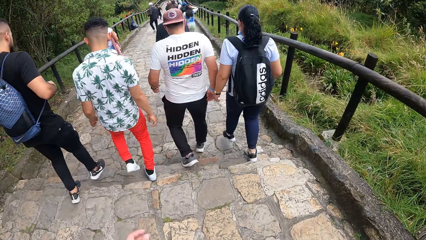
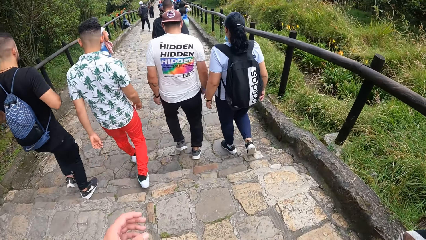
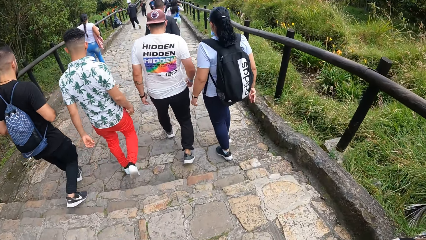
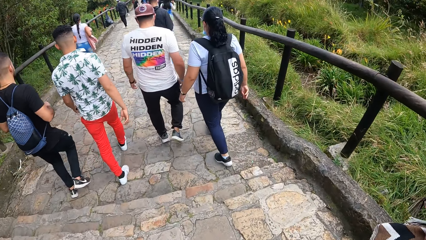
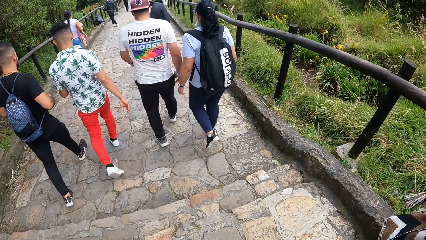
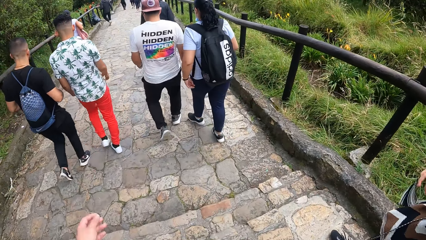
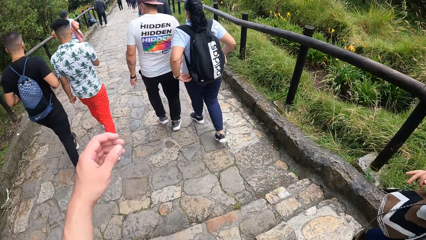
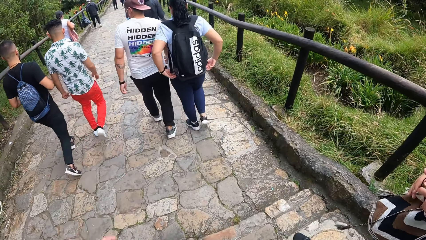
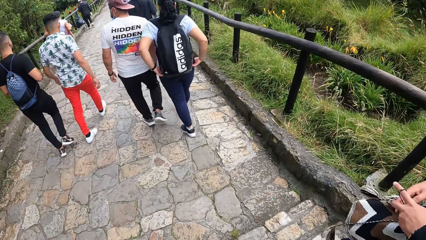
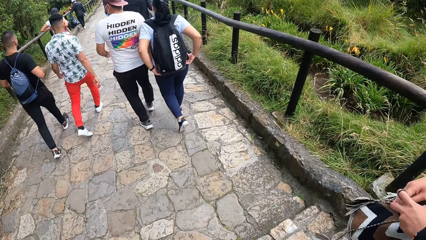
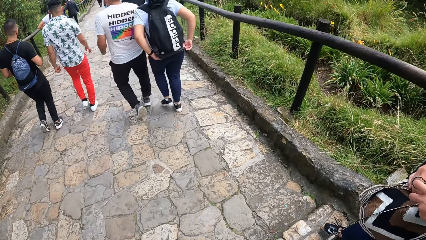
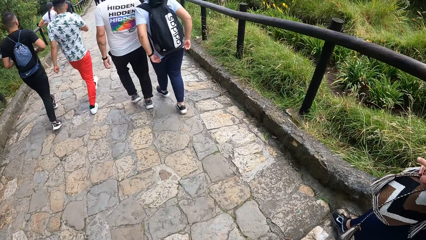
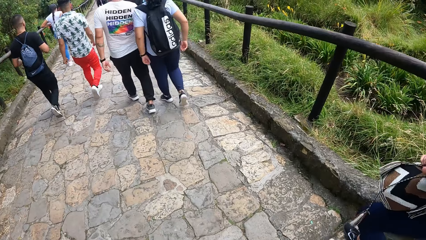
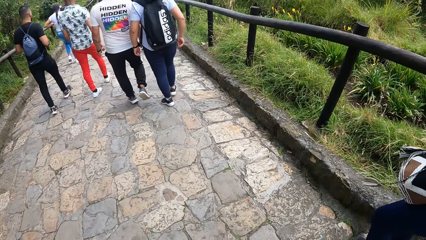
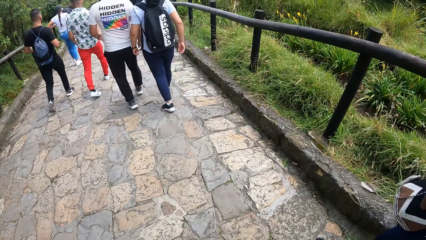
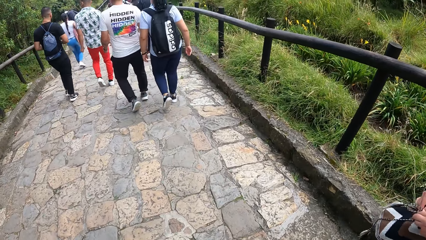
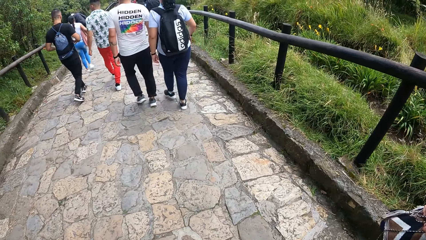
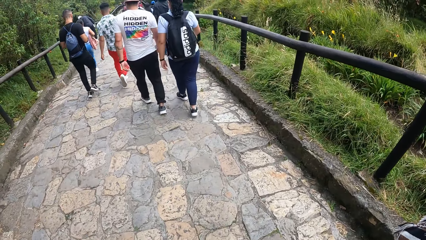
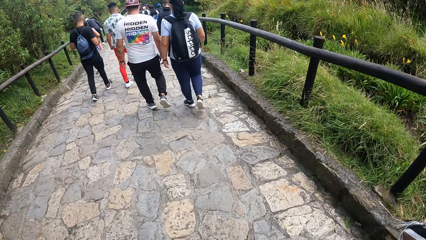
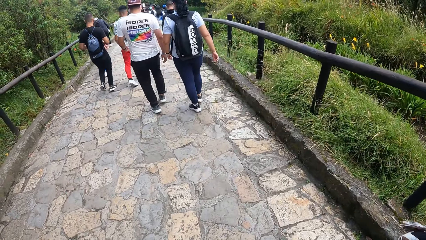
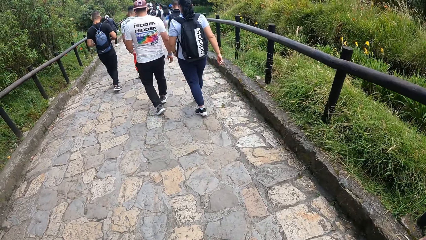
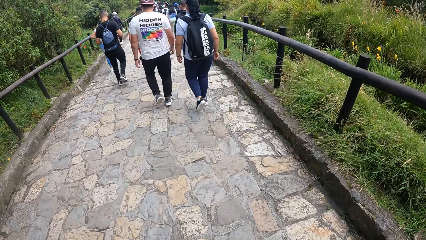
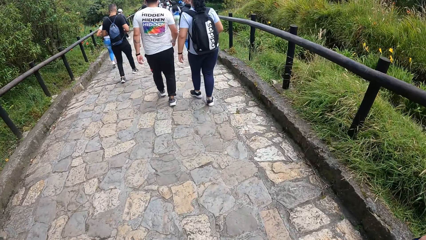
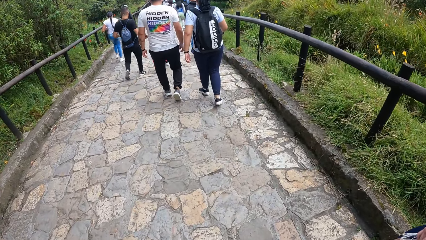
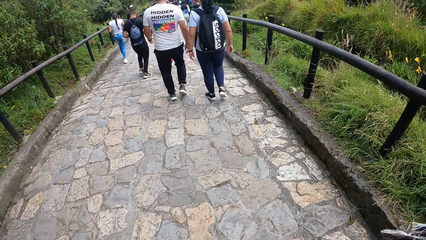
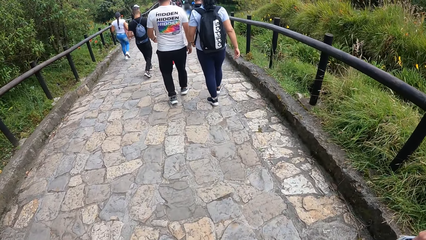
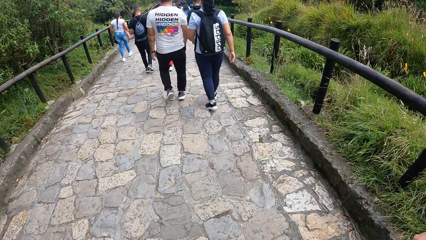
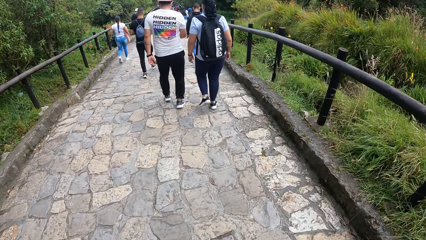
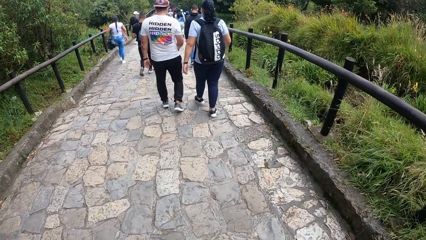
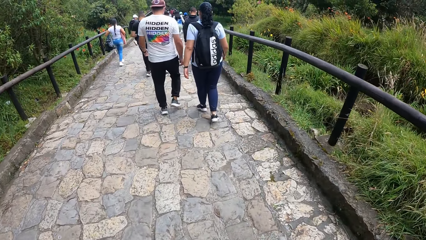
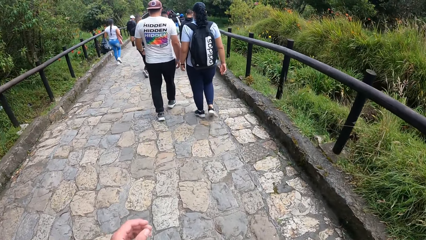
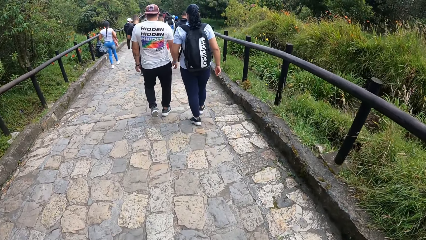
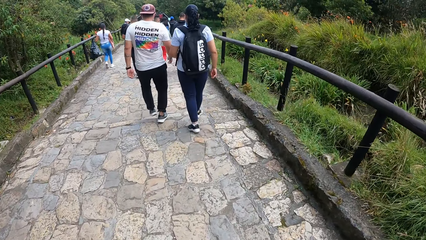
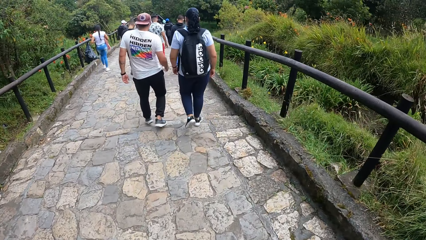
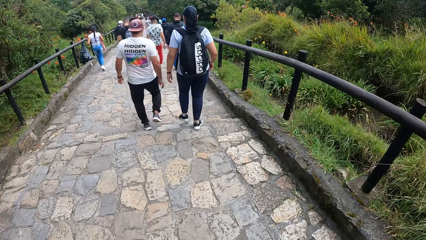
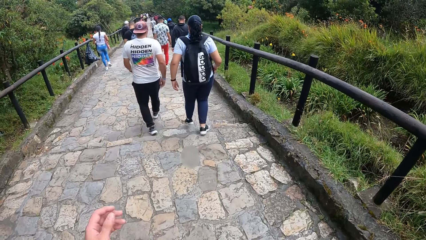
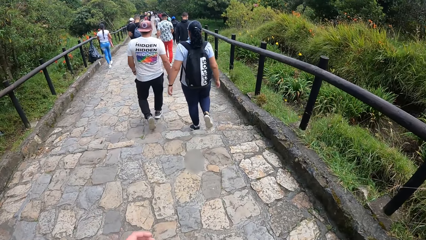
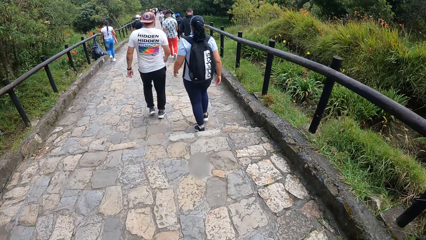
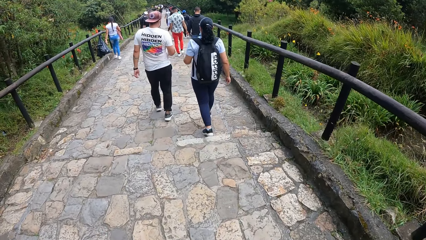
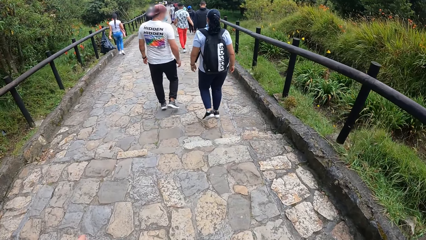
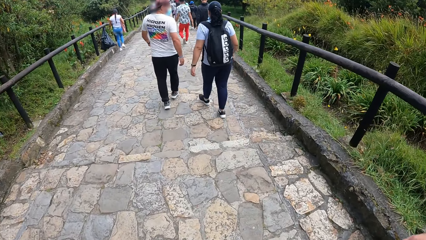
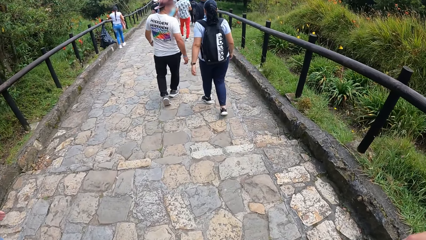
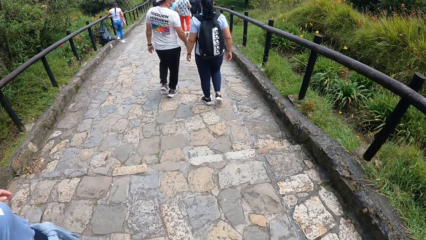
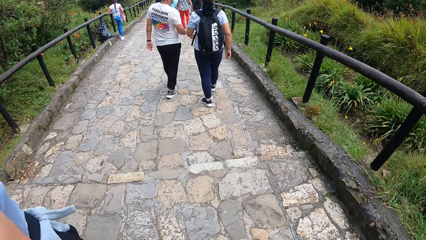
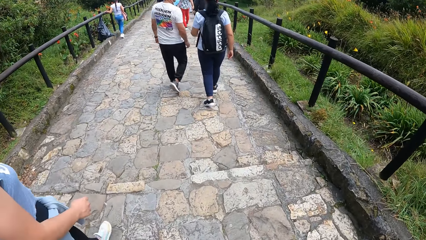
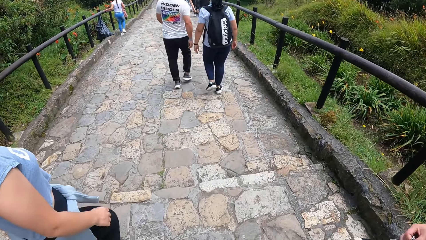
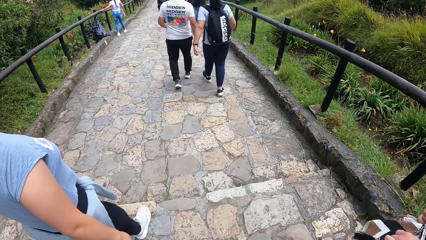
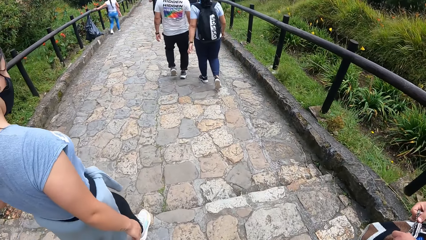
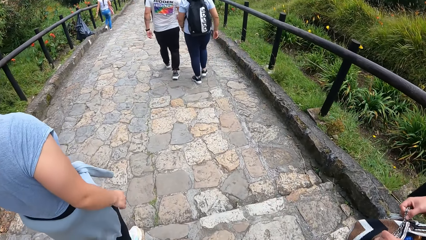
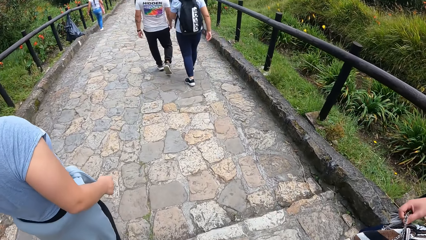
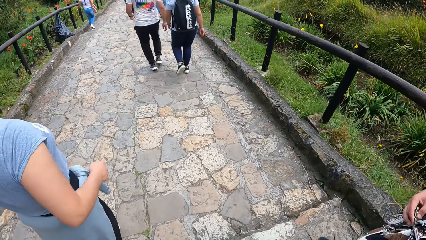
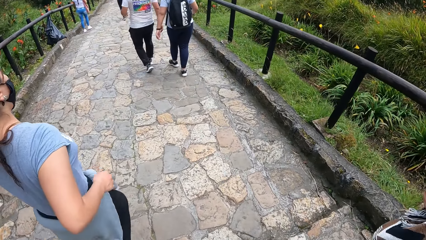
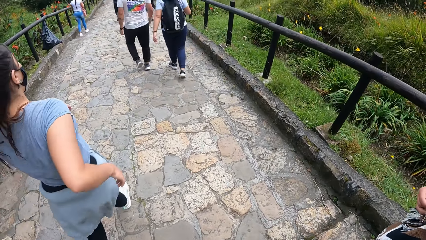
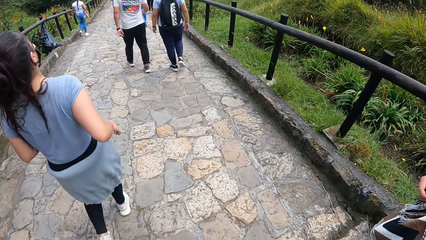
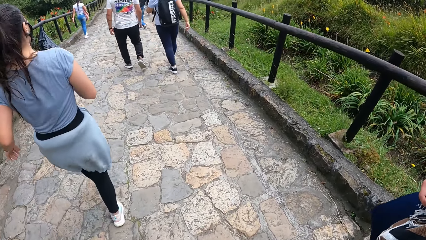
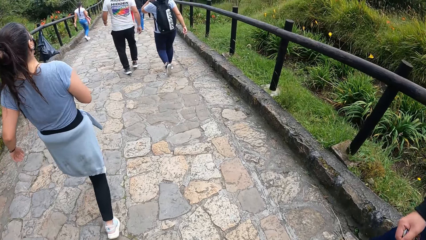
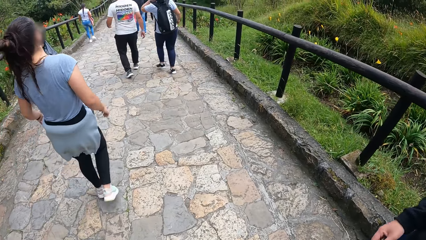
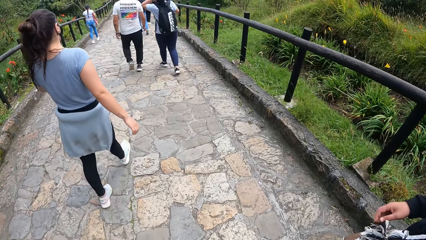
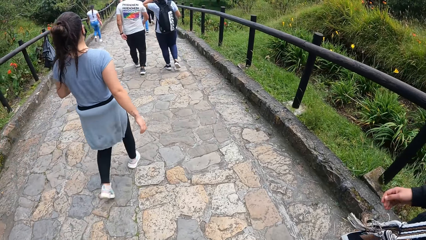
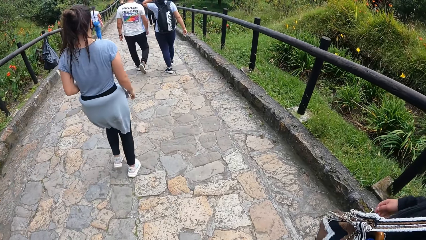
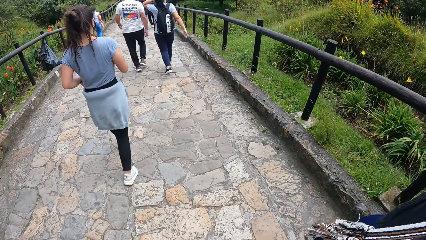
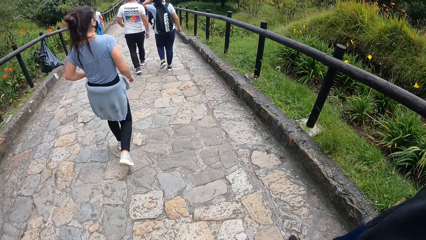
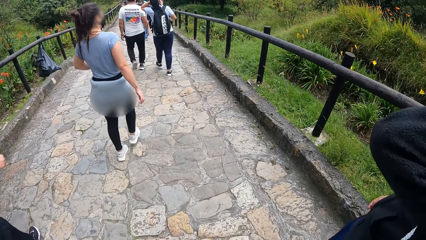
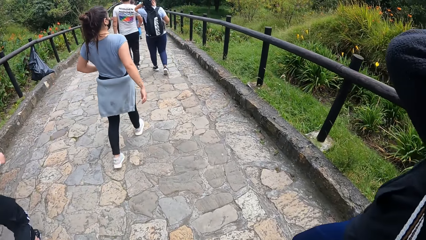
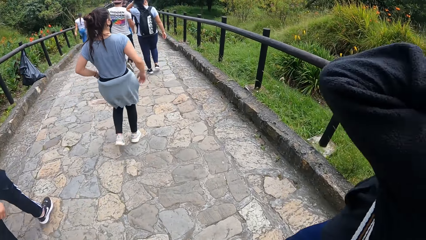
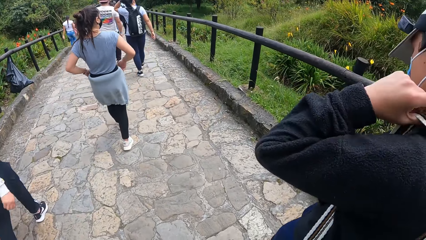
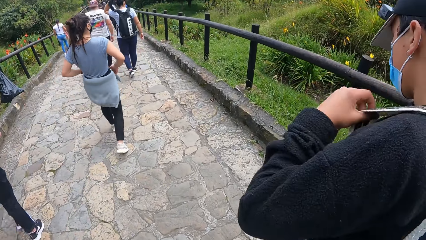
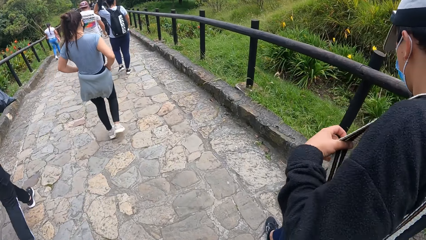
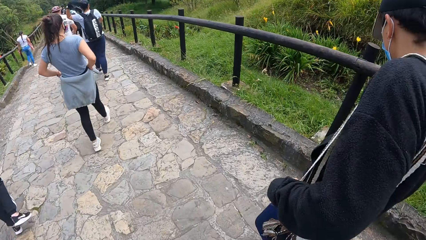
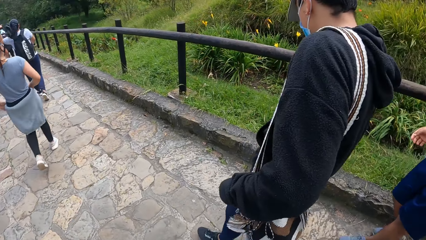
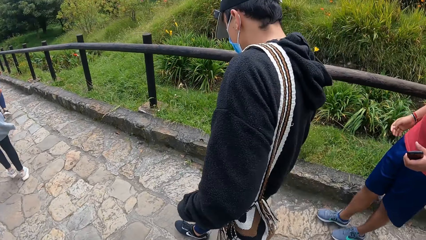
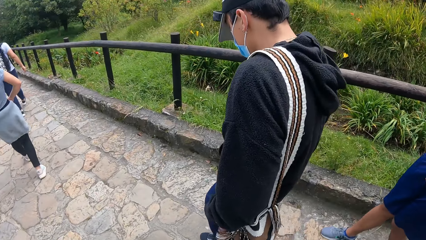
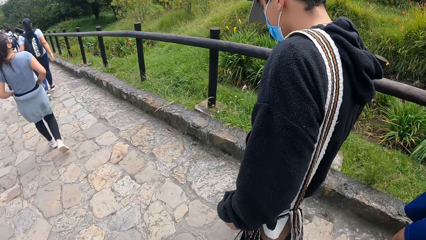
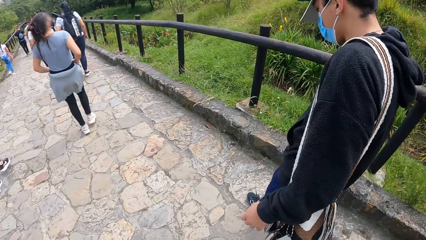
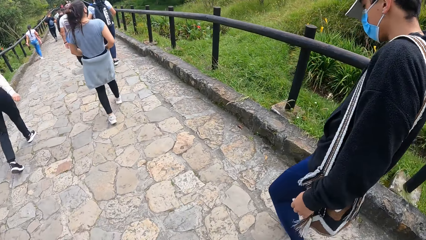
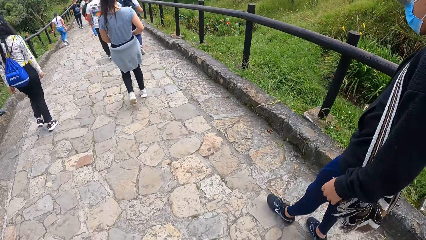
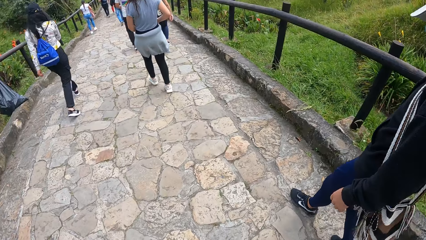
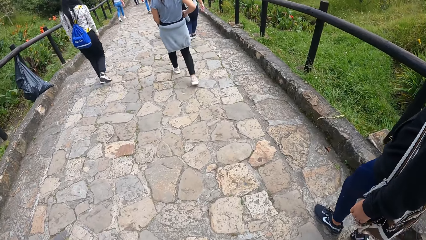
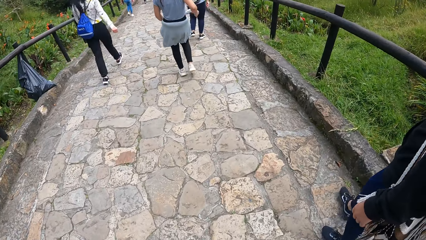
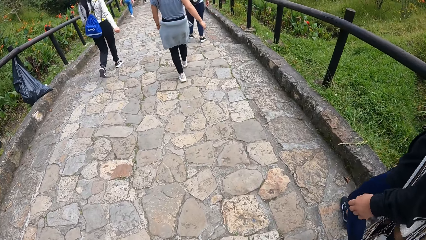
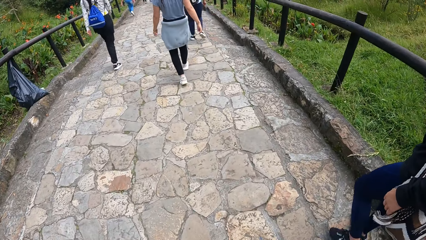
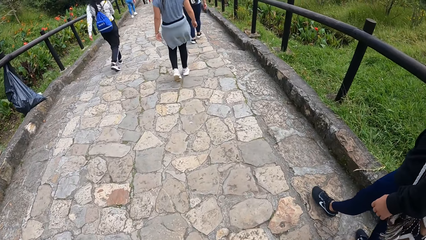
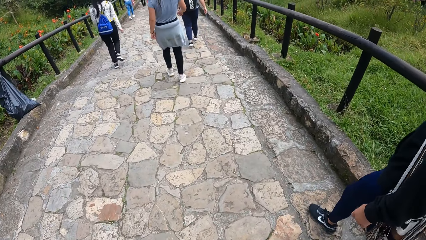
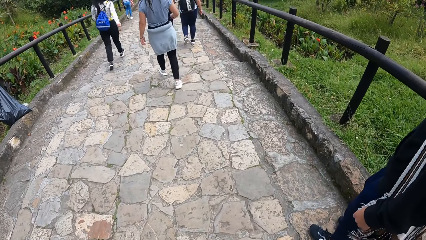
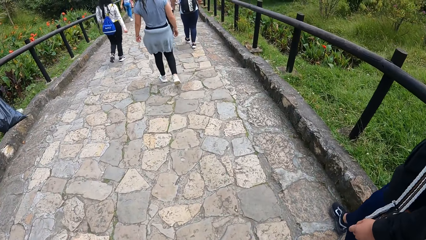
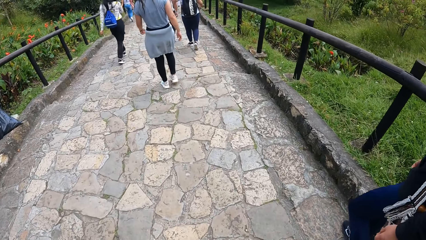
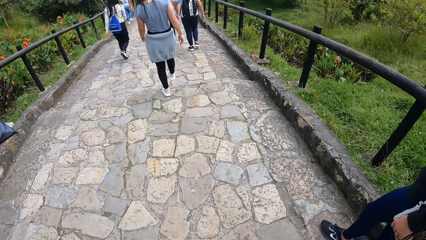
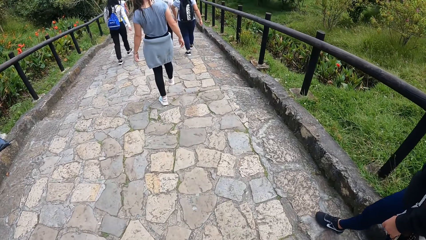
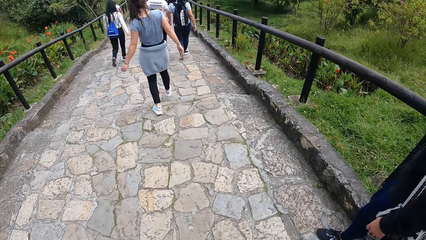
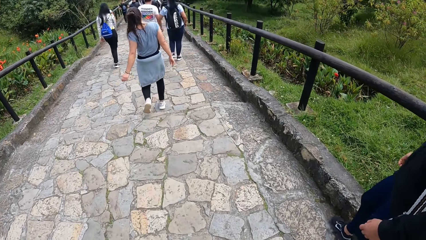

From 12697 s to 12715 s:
The camera wearer walks down the stairs. They look around.
